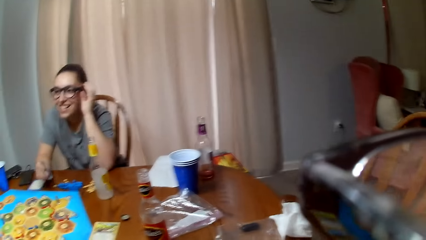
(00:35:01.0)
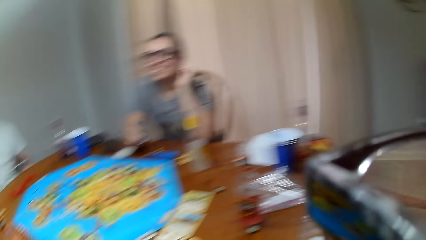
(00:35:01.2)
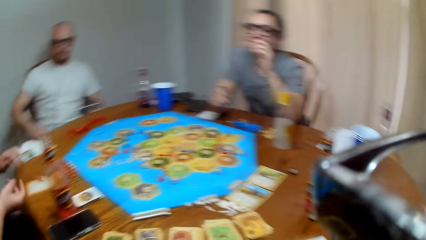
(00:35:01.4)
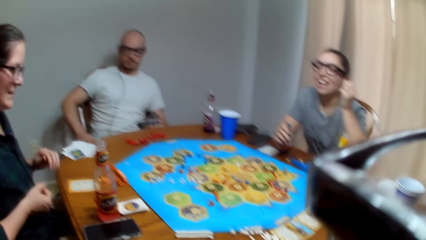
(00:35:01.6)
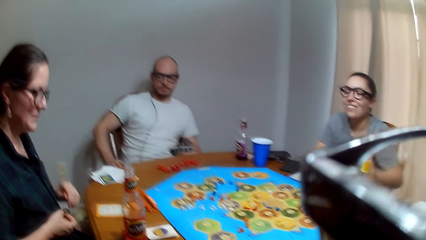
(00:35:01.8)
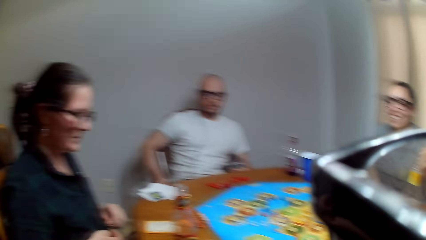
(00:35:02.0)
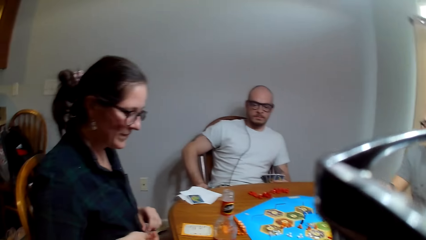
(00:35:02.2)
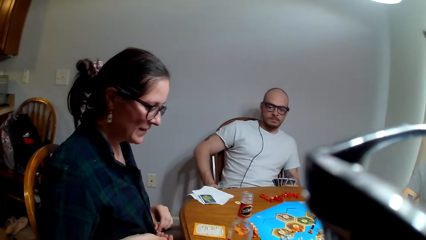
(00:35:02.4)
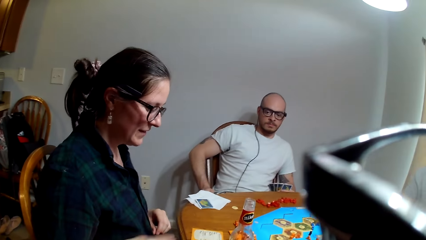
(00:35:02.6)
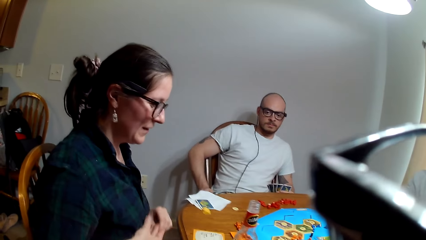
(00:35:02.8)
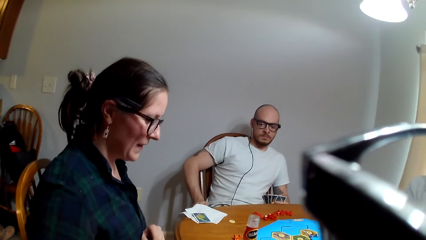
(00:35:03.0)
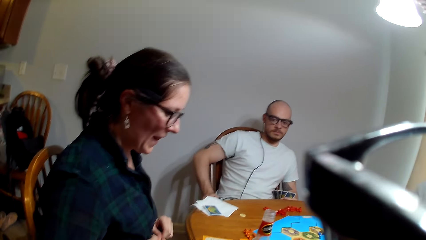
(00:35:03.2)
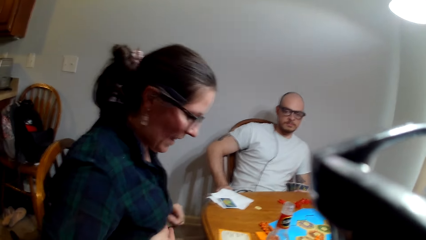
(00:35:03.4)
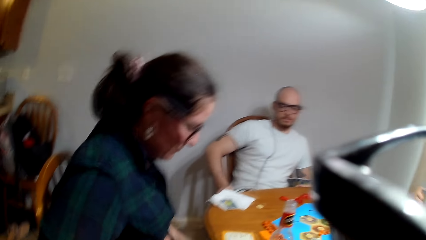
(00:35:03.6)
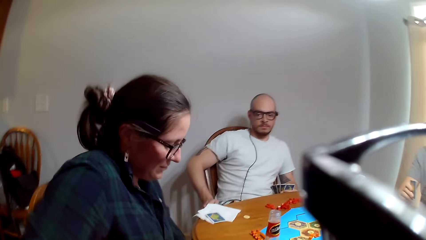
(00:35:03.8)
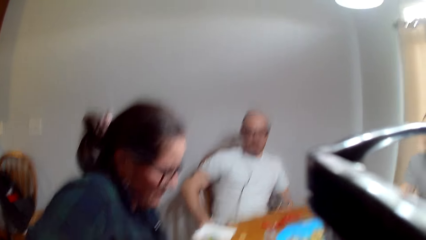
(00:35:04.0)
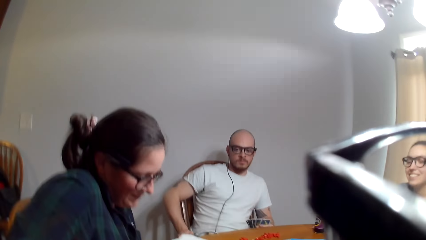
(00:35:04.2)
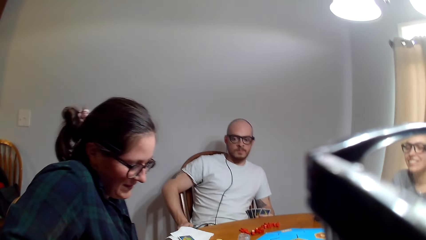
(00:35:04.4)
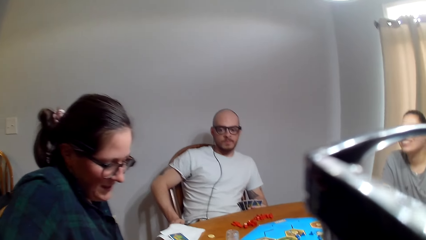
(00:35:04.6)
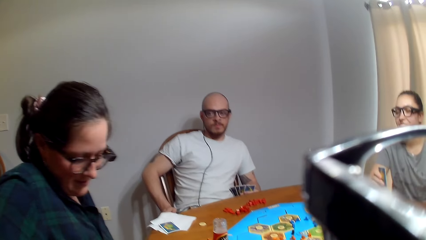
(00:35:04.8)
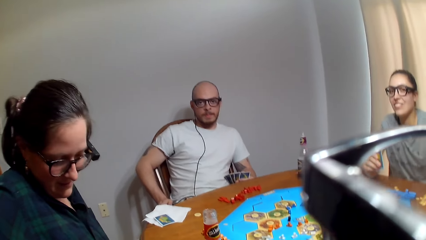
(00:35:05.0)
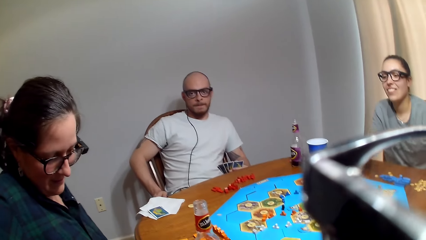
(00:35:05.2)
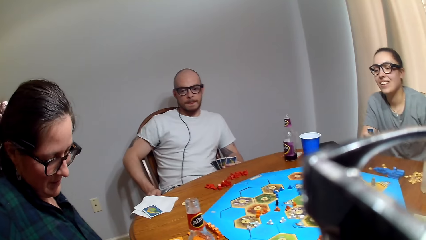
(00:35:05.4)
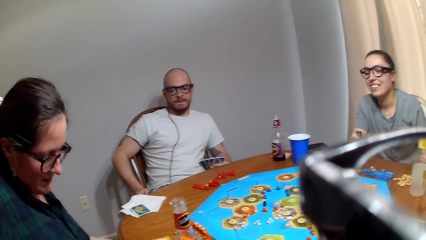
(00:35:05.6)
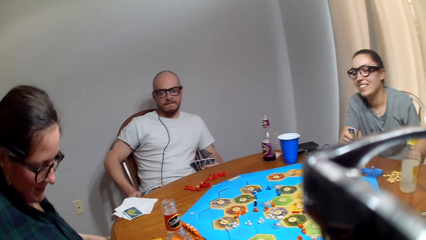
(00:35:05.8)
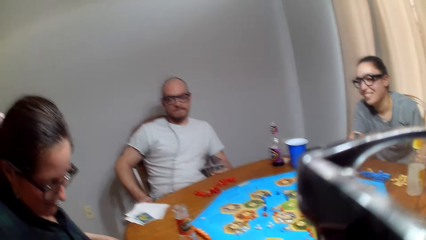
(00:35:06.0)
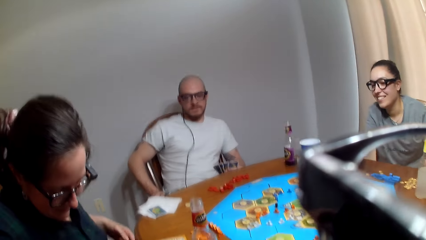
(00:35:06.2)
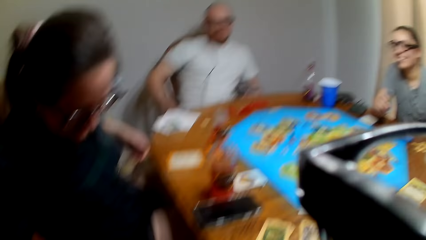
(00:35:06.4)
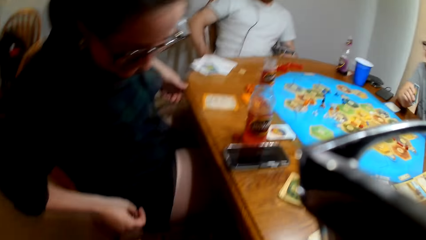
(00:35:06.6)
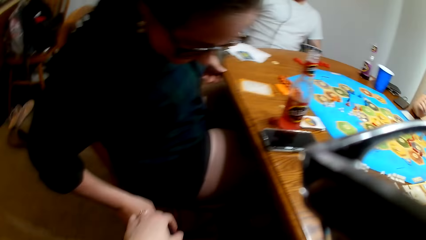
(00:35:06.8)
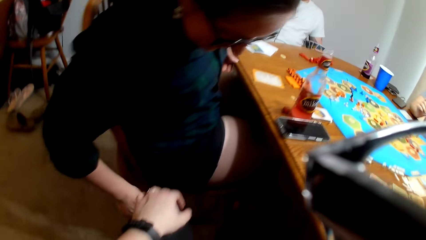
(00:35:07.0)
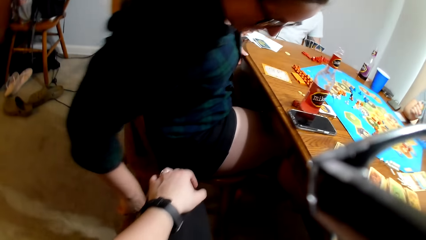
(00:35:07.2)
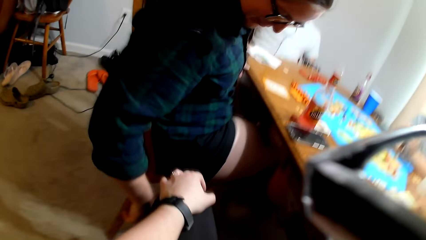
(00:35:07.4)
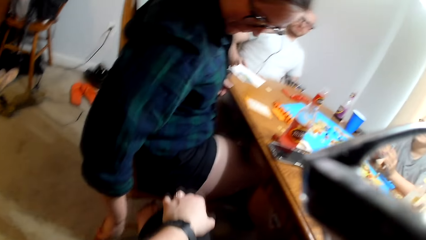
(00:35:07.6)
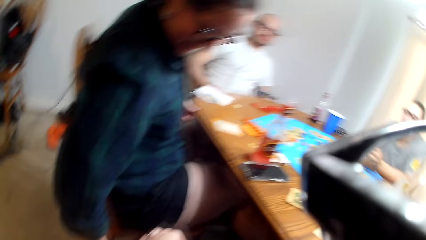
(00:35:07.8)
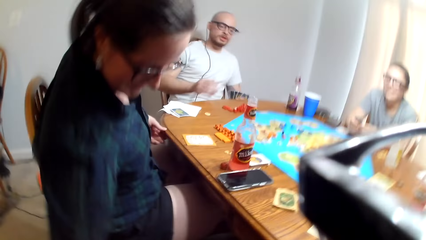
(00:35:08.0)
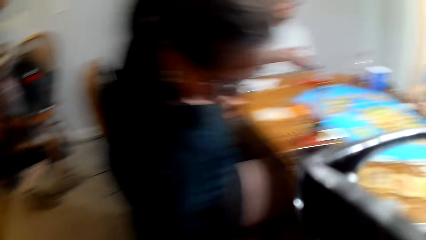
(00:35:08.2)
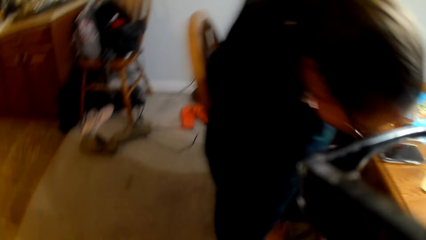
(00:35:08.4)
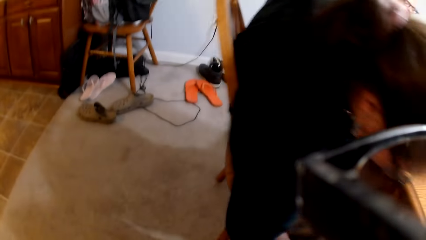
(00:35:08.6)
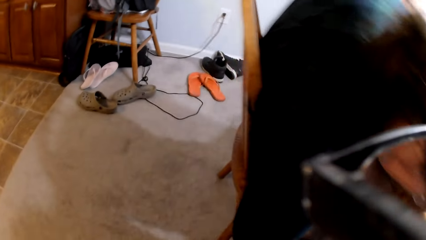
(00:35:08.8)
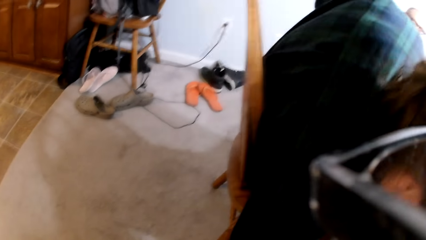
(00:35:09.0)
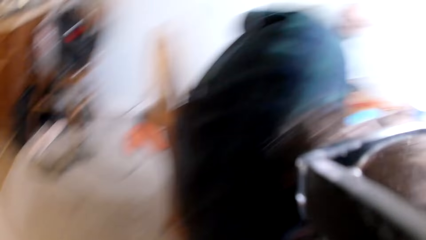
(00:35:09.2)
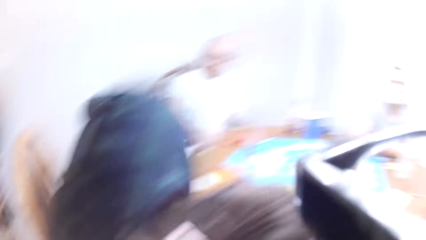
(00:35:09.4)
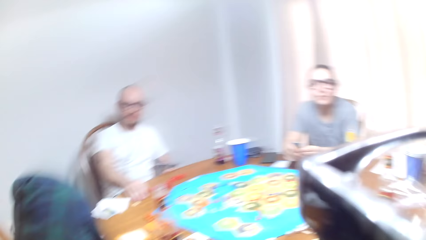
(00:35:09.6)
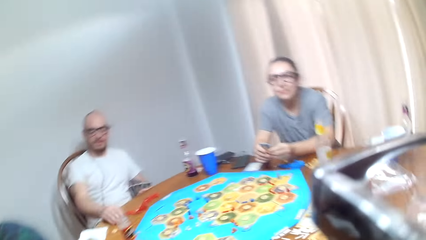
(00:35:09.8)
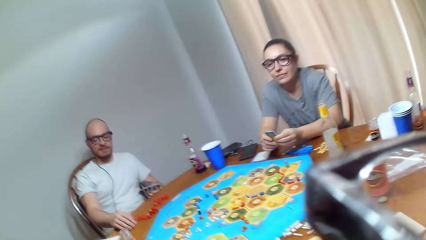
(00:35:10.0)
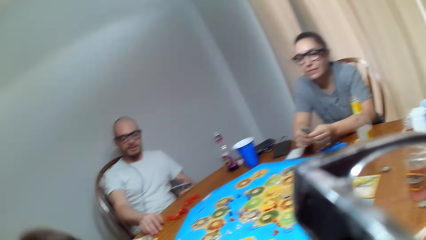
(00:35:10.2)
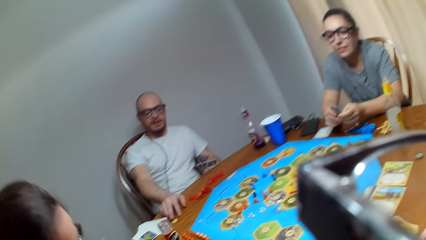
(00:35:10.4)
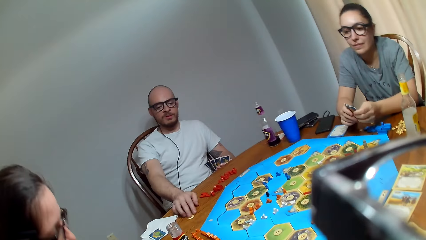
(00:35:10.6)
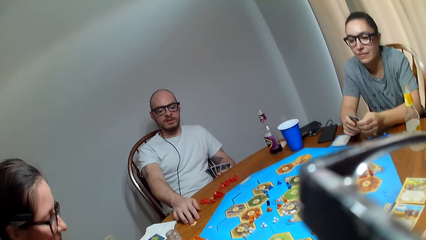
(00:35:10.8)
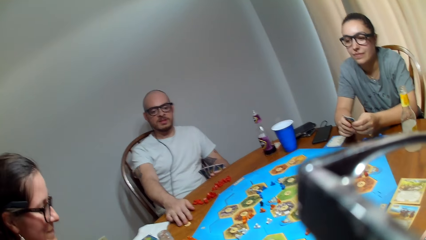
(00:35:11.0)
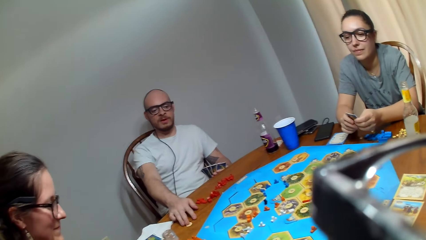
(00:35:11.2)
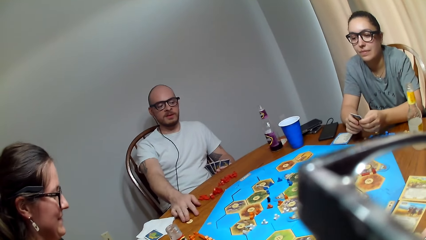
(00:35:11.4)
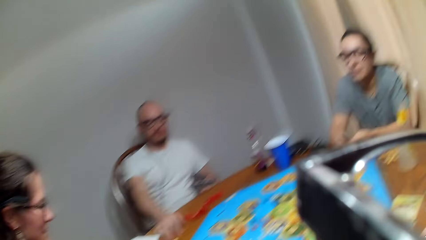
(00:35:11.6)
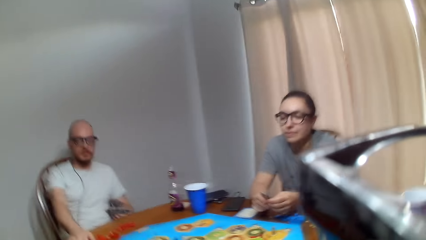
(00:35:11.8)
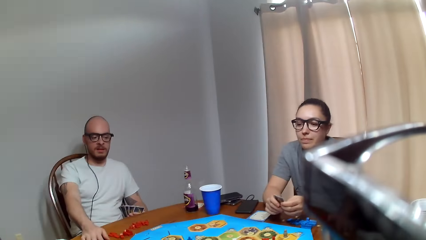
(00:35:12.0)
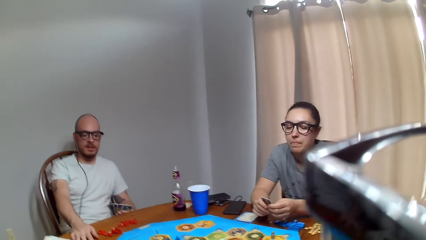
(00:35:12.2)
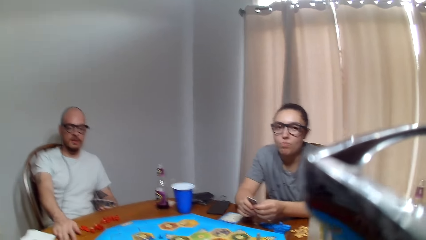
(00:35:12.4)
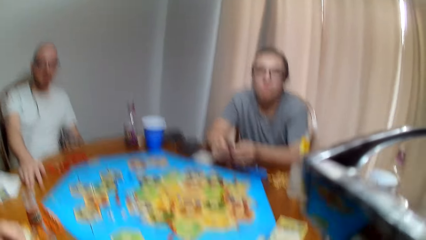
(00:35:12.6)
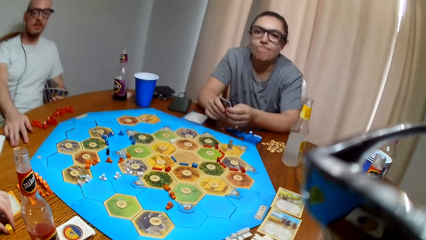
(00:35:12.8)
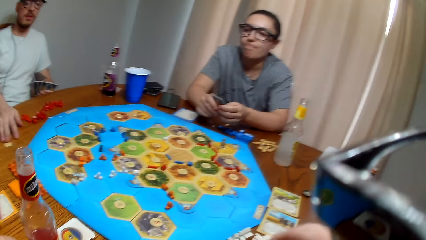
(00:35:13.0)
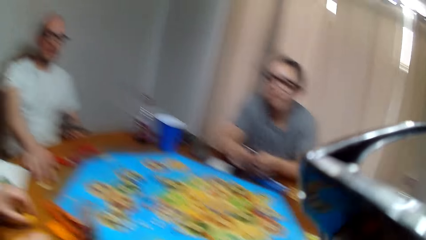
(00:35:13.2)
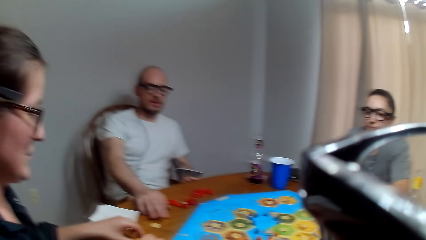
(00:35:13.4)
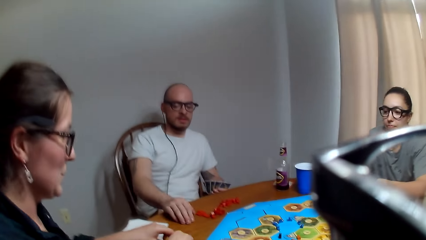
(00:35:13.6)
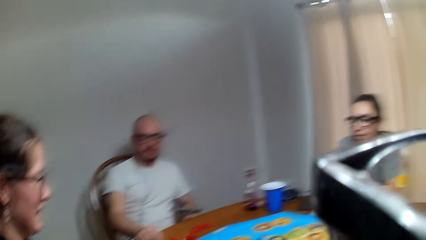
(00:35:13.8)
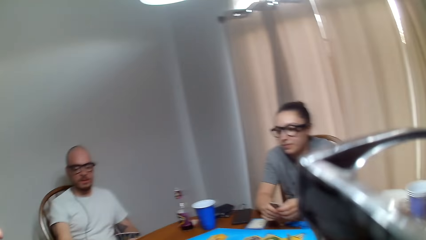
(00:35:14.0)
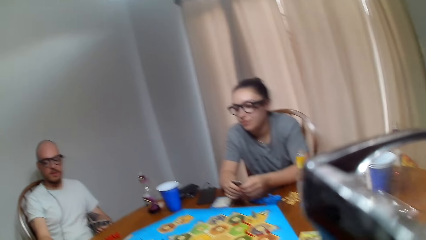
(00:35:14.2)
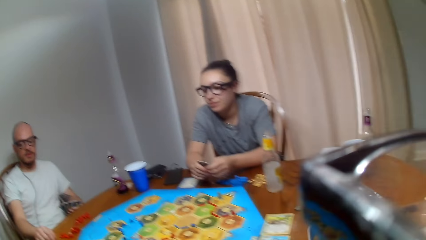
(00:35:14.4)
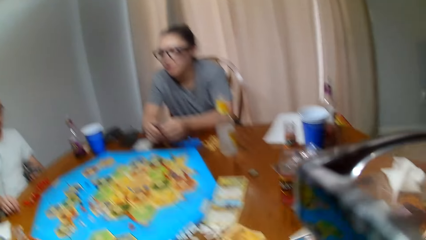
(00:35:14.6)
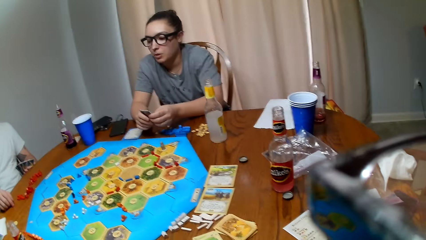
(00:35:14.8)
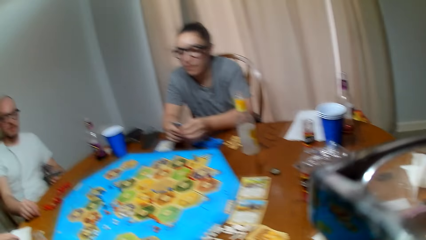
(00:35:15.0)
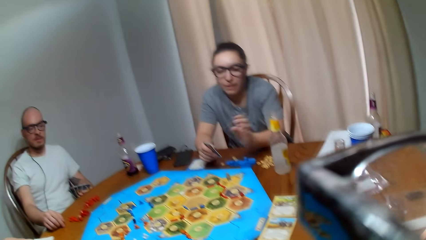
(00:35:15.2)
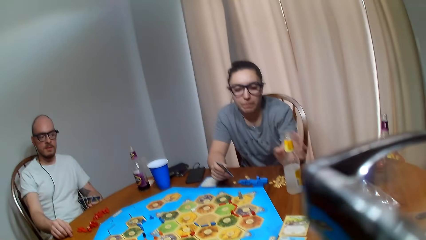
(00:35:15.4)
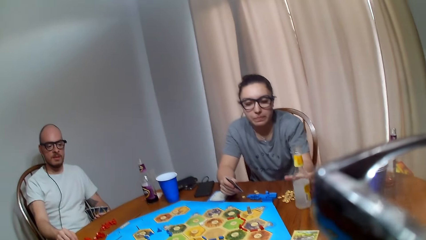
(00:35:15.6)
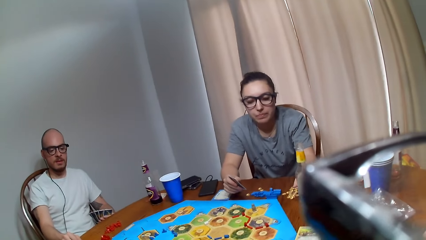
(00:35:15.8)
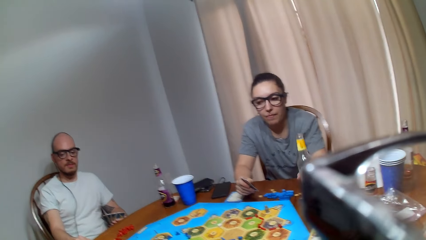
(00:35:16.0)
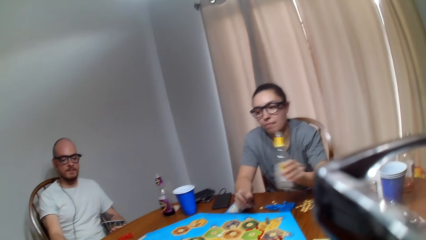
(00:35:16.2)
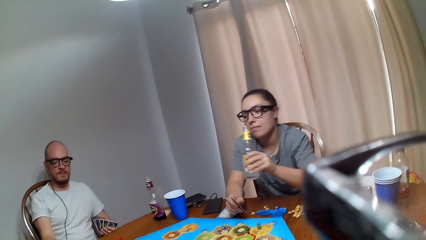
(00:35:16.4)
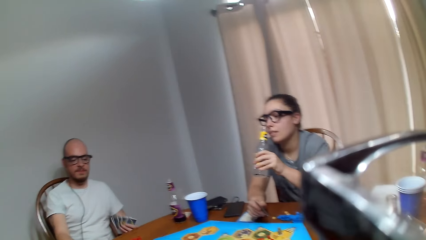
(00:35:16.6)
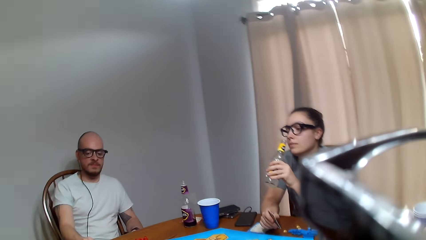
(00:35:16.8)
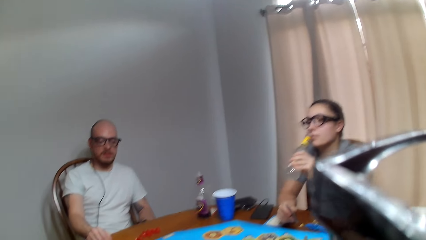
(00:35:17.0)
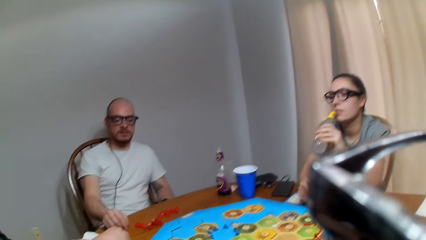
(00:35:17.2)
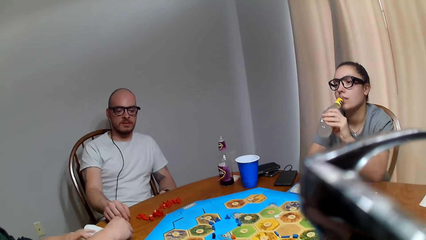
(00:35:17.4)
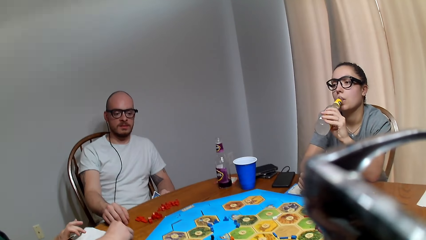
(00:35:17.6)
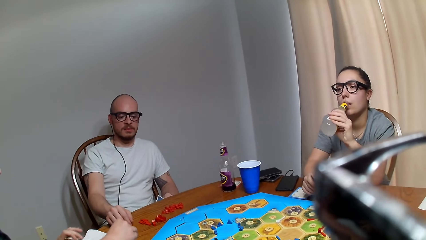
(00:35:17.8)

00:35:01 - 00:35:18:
A woman throws a dice on the game board. Another woman speaks. The camera wearer speaks to the first woman. The first woman talks to the camera wearer. The camera wearer responds. The first woman speaks to a man. The man asks a question. The camera wearer speaks to the man. The first woman speaks to the man and the other woman. The camera wearer responds to the first woman. The other woman grips the bottle and picks her beverage.
